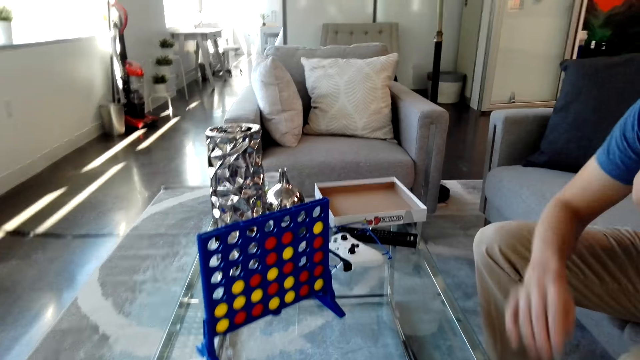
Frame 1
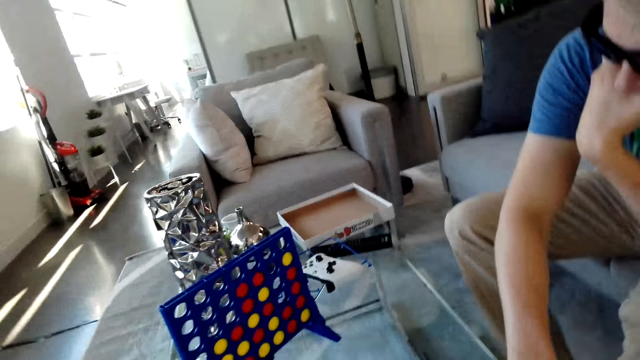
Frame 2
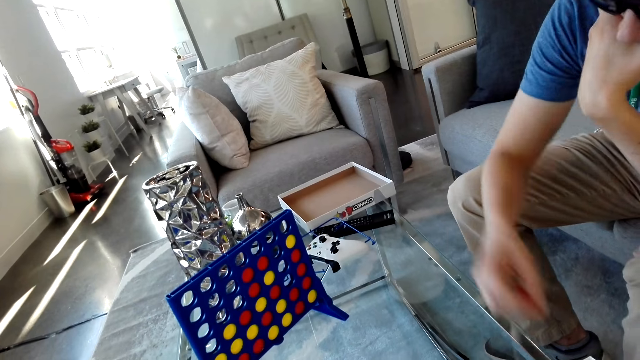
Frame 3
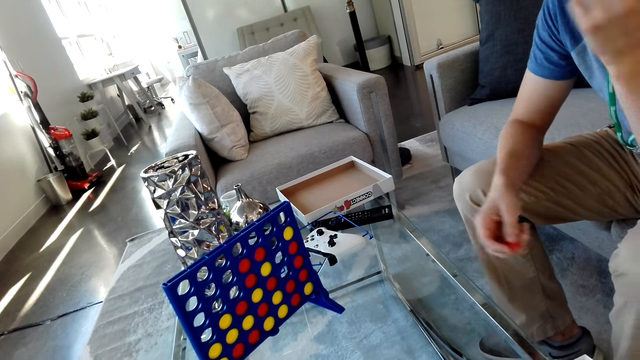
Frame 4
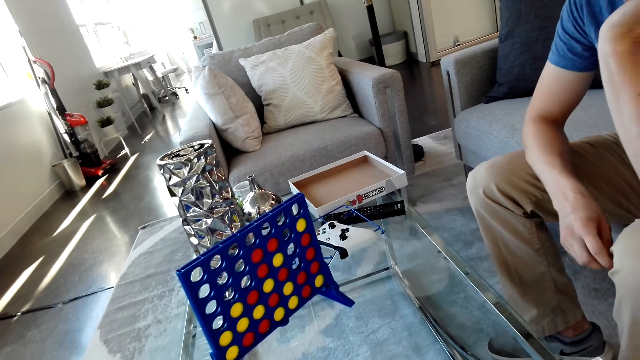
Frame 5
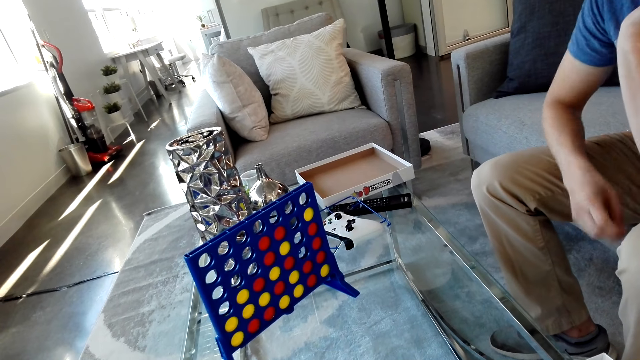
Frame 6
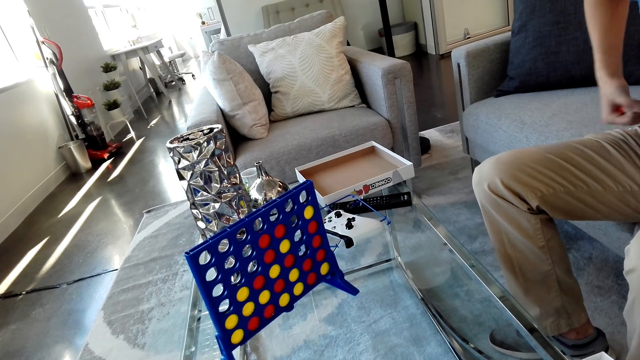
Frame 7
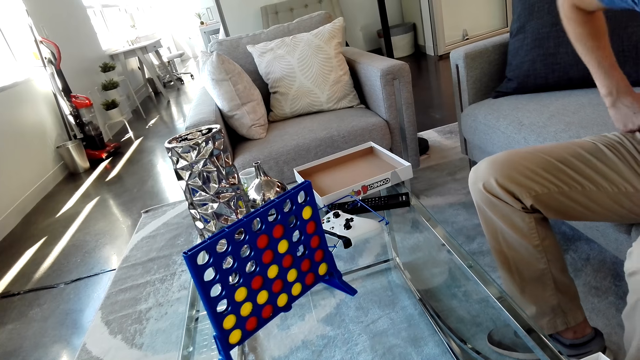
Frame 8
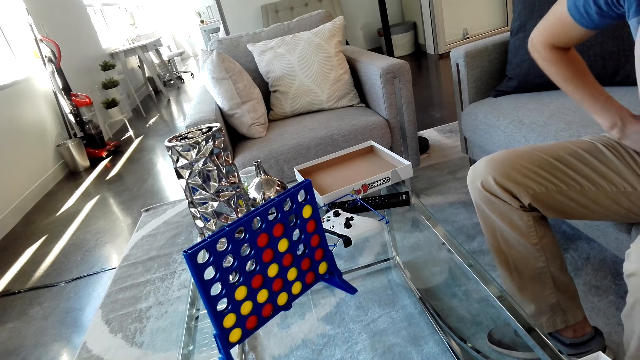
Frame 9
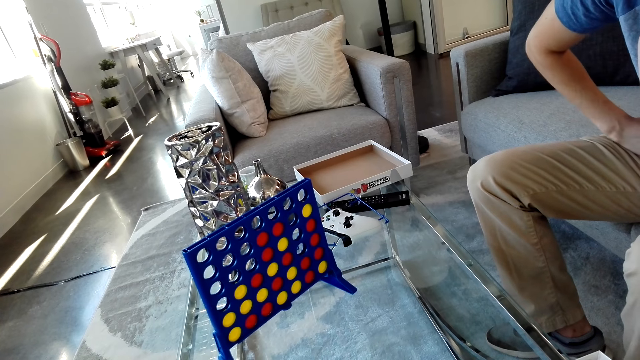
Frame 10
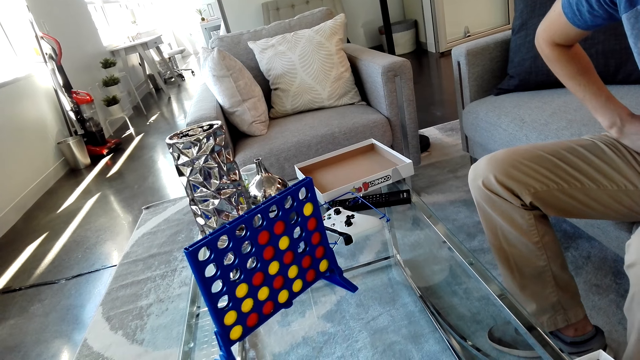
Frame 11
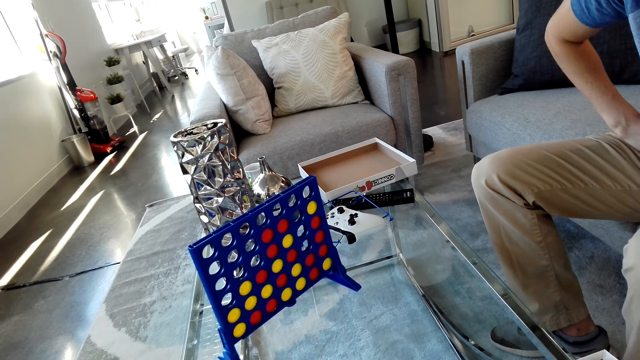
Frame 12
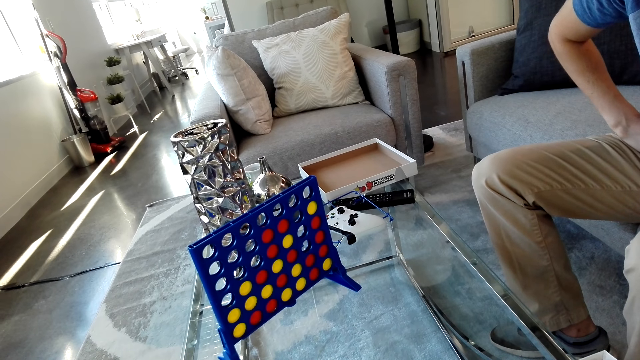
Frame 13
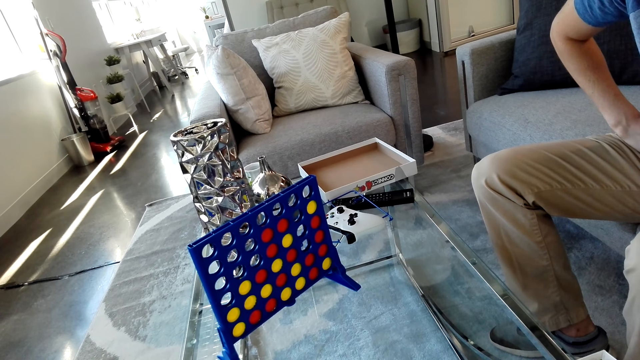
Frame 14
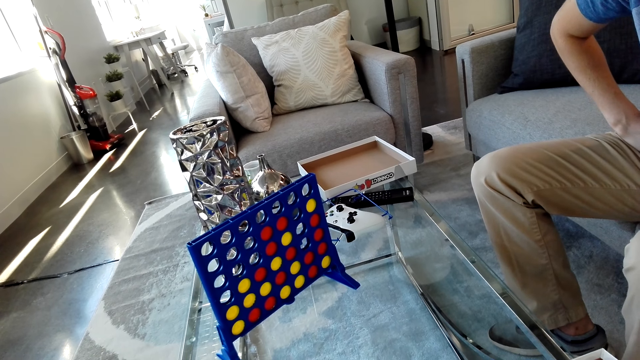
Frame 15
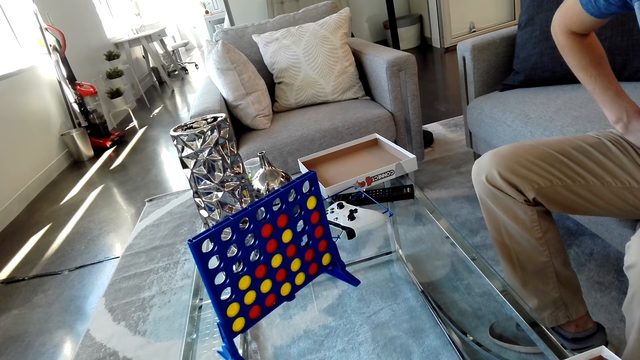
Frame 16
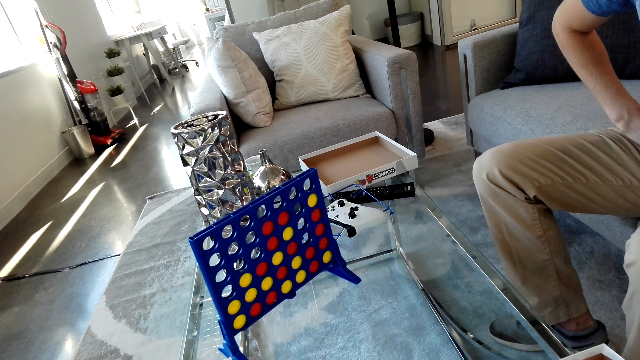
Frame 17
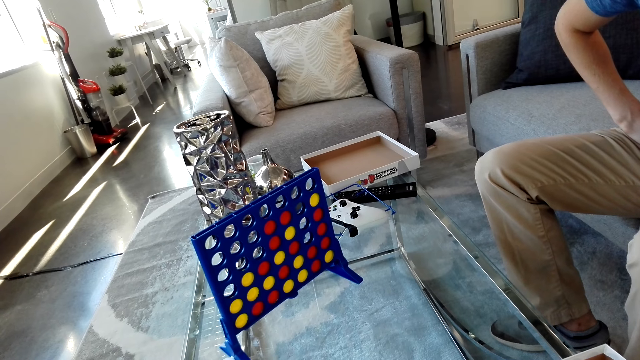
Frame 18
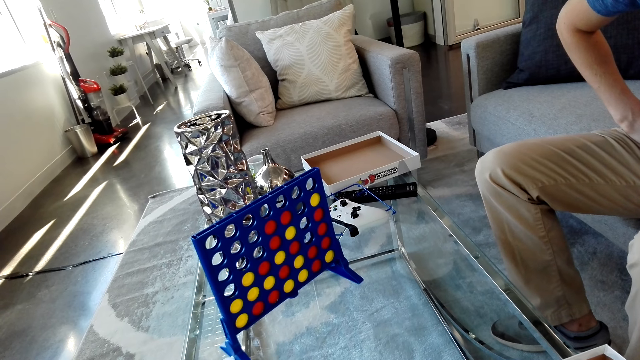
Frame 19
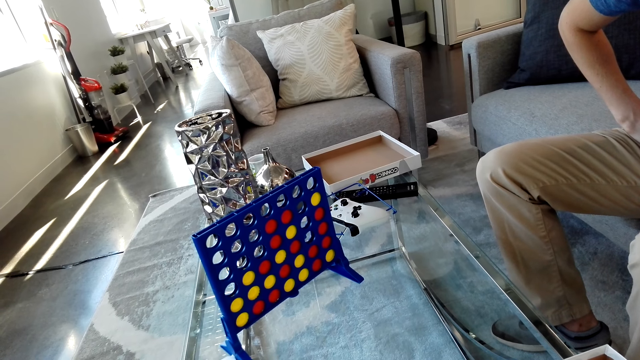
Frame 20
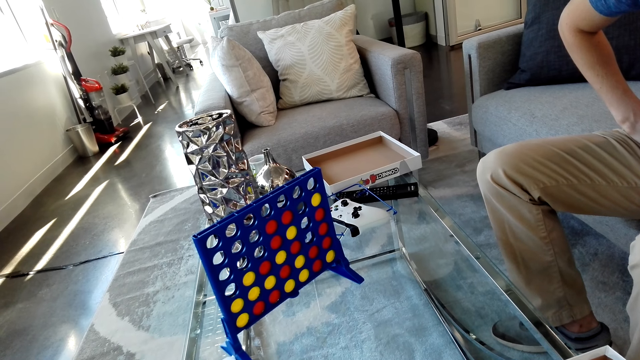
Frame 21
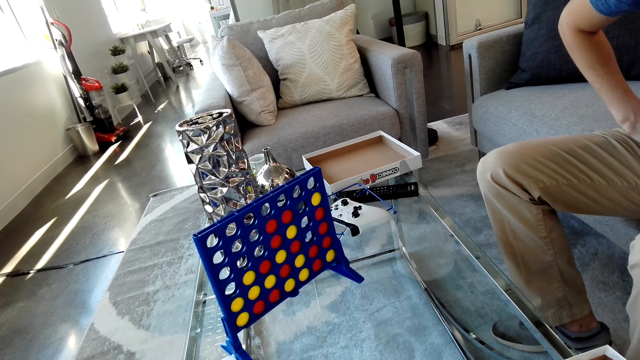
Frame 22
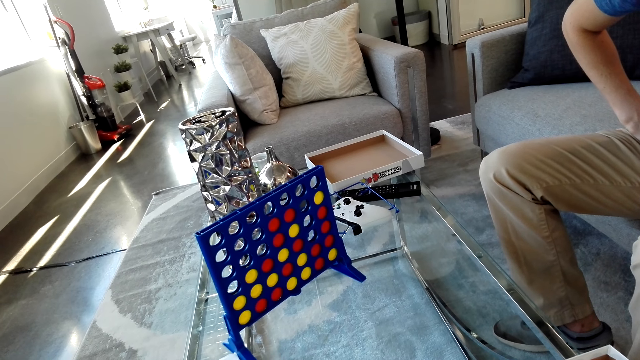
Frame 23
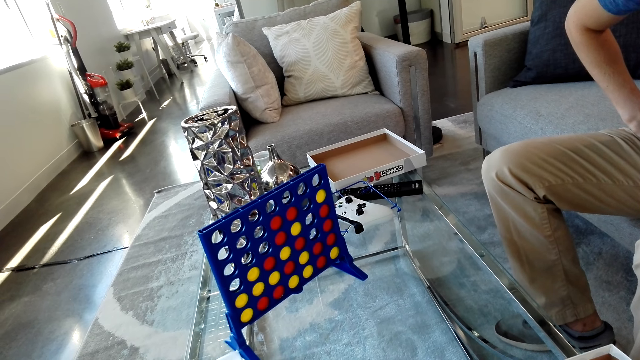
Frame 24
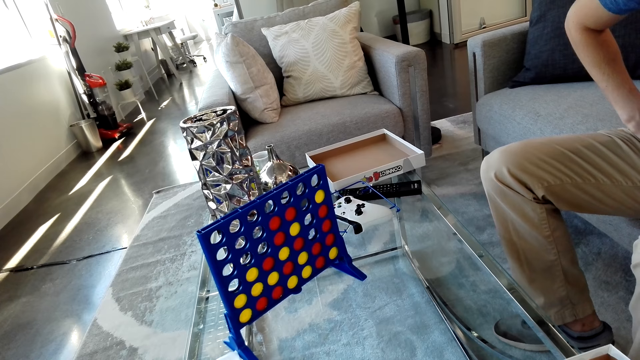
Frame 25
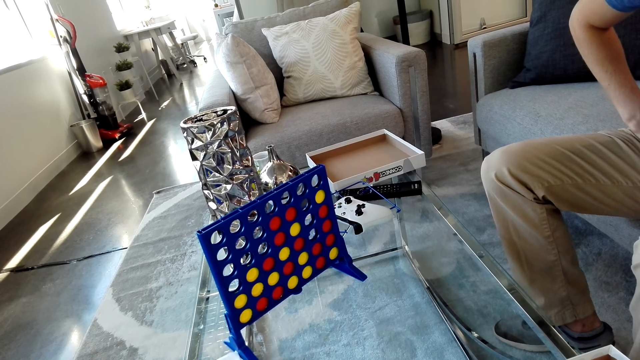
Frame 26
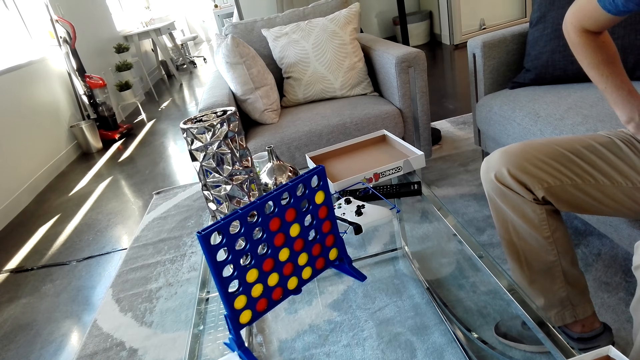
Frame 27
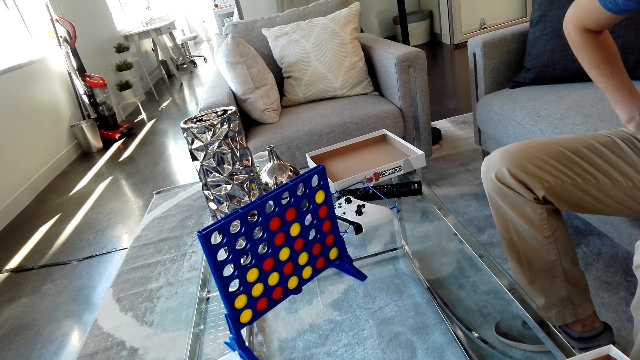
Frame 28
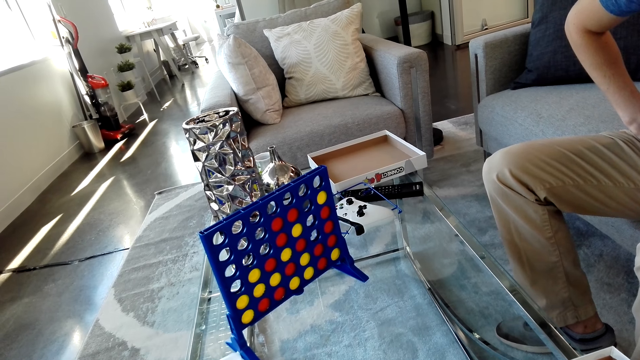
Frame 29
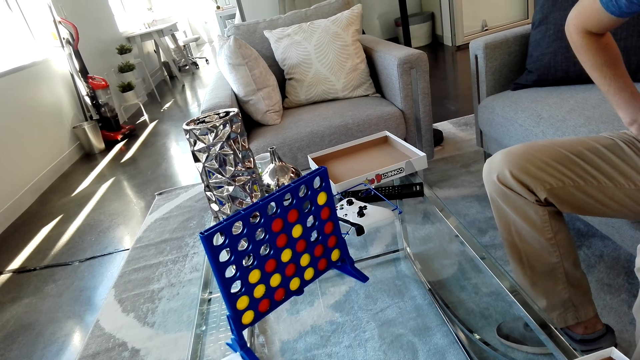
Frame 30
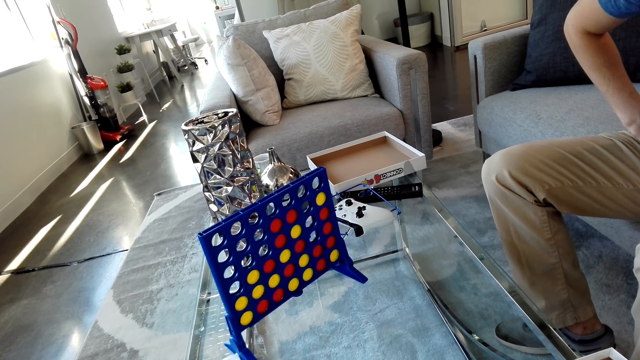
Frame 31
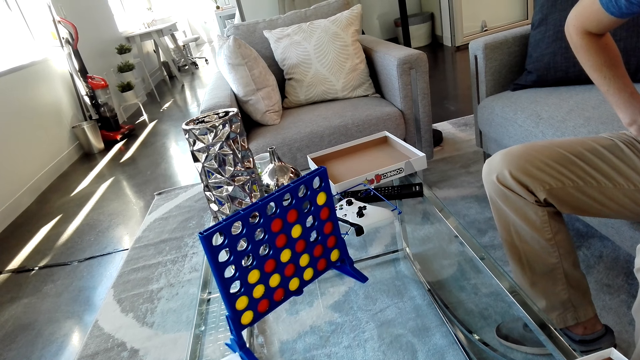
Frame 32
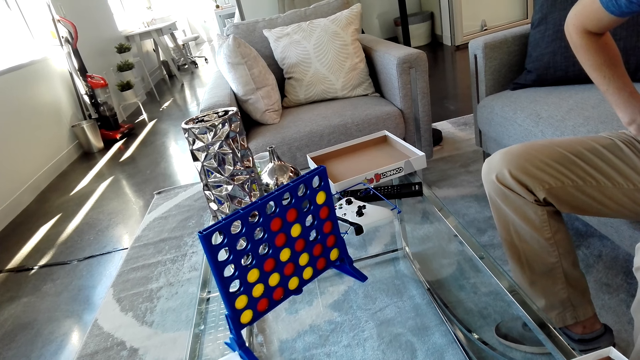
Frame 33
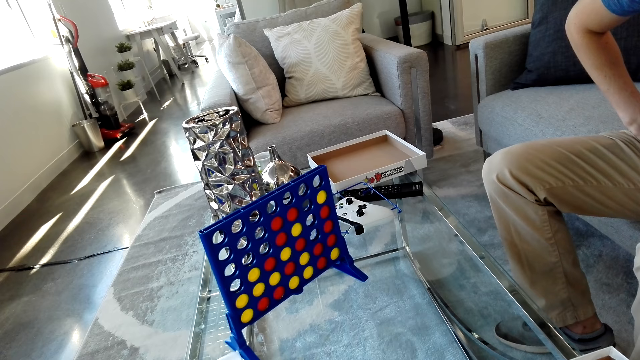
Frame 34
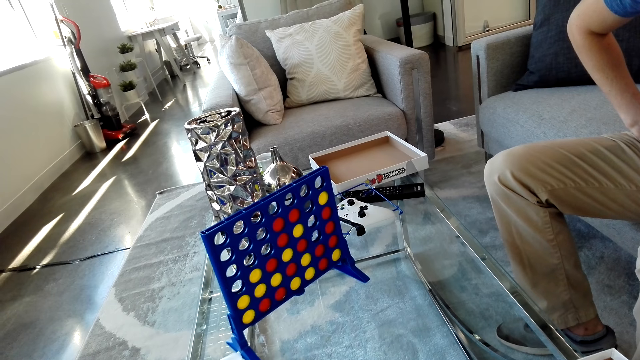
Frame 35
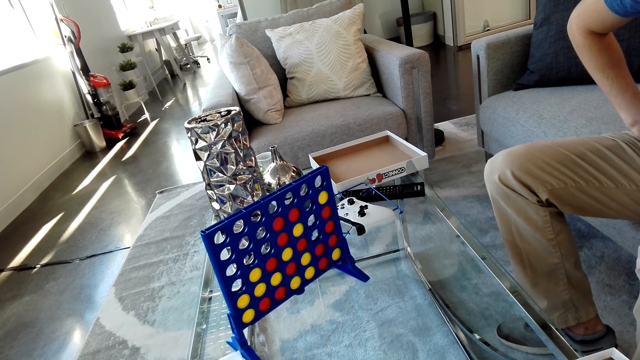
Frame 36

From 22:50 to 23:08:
A man picks a red disk from the box. He places his right hand on the lap. The camera wearer looks at the grid on a table. They look at the connect four game.

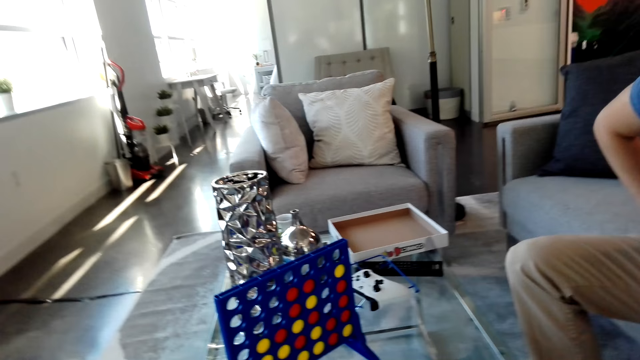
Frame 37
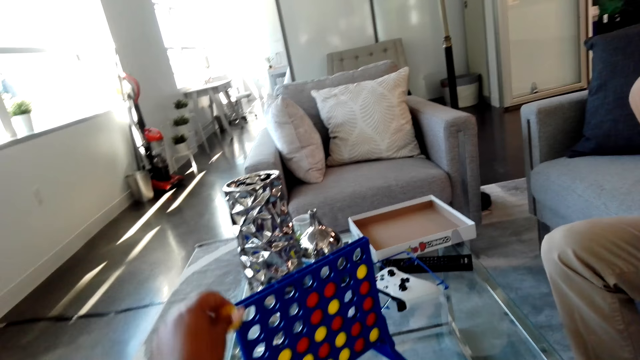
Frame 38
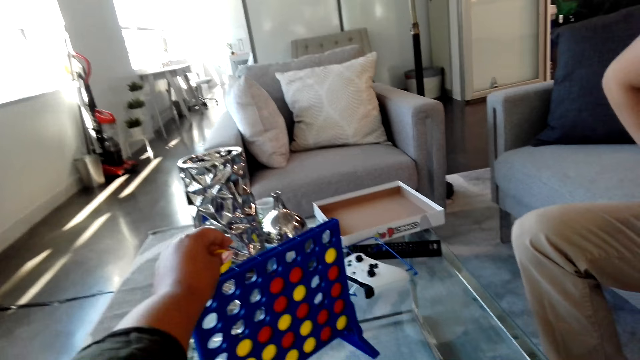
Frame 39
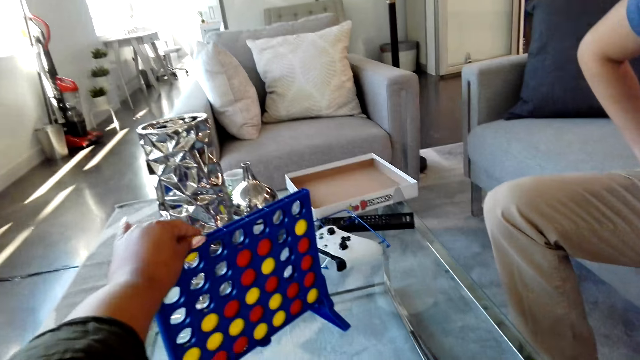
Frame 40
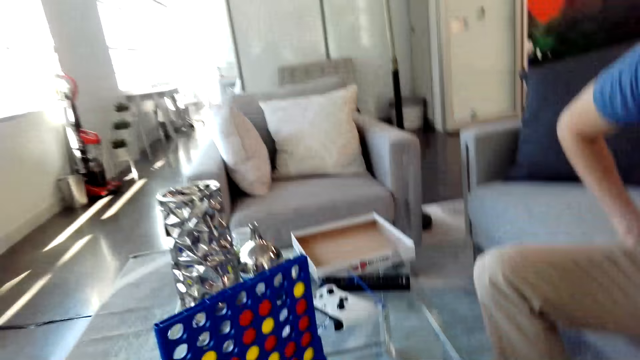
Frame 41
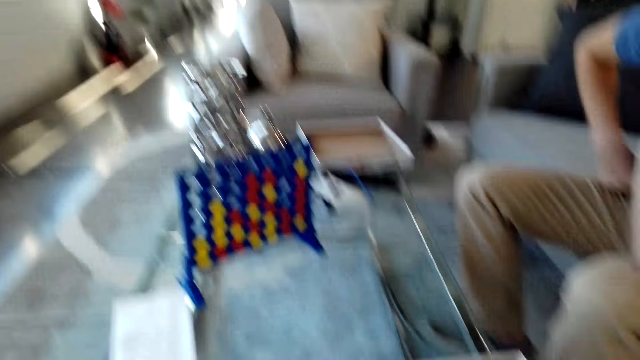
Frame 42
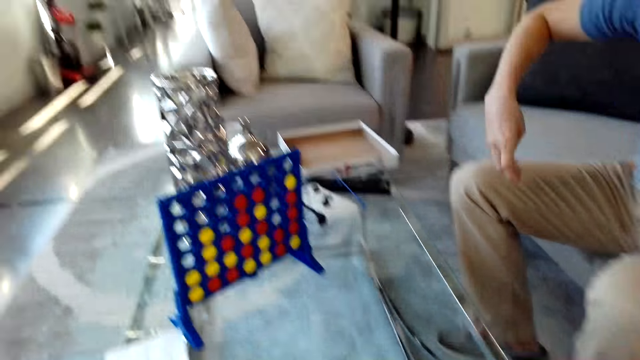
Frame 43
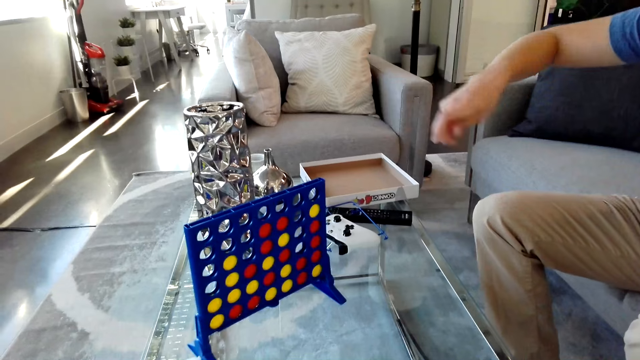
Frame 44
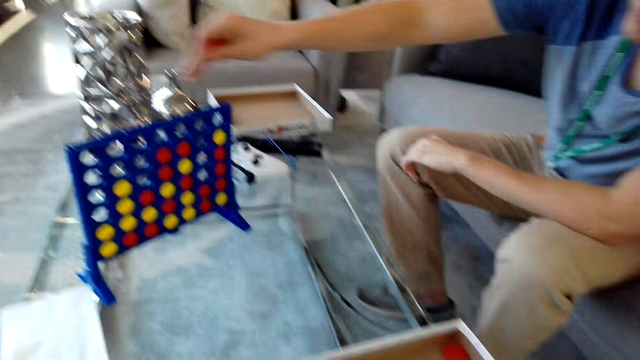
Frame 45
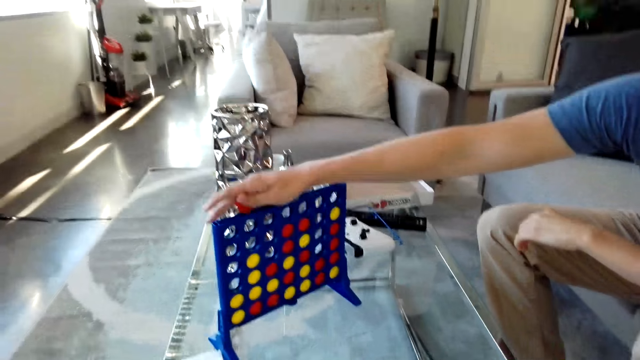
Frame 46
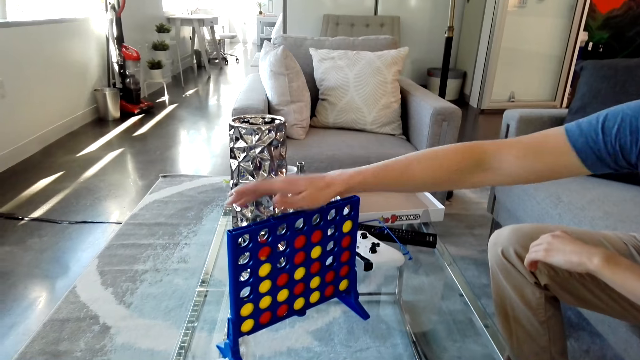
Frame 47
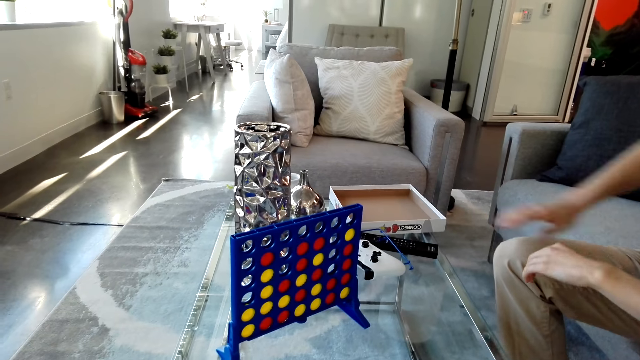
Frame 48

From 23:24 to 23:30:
The camera wearer drops a yellow disk in the grid. A man drops a red disc in the grid.
